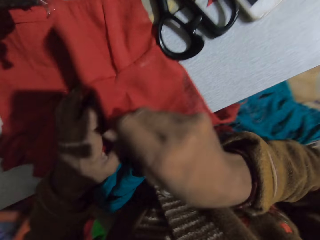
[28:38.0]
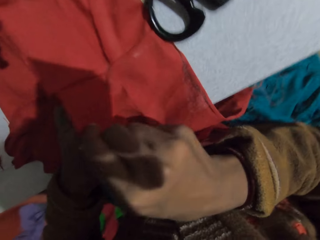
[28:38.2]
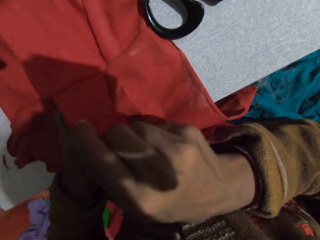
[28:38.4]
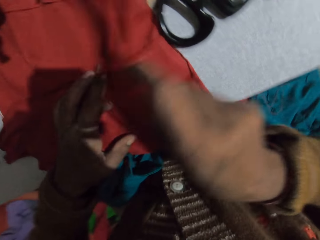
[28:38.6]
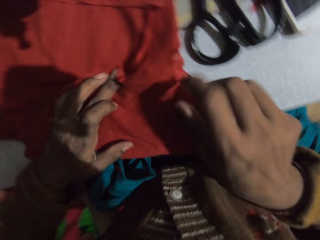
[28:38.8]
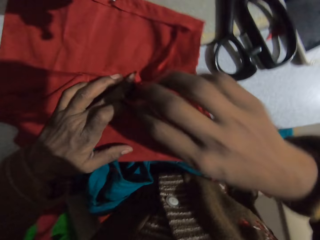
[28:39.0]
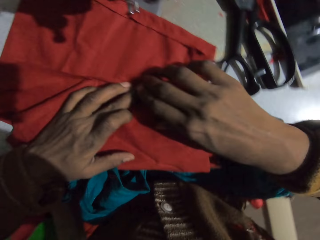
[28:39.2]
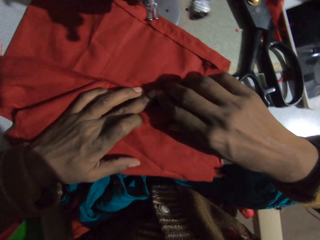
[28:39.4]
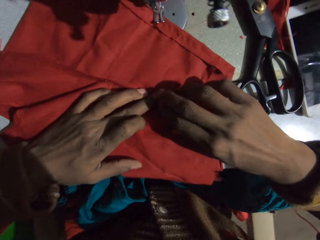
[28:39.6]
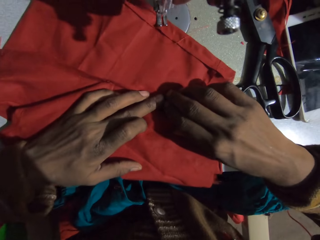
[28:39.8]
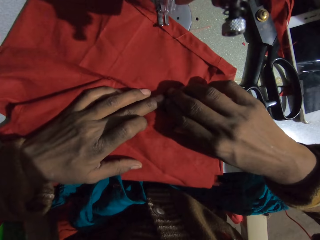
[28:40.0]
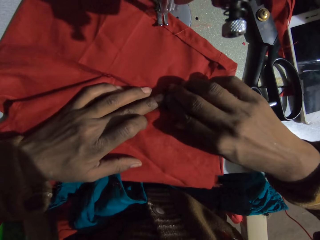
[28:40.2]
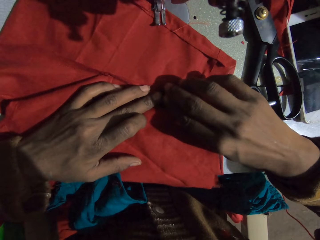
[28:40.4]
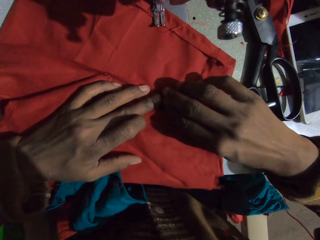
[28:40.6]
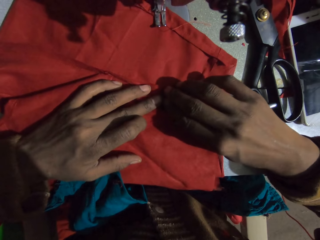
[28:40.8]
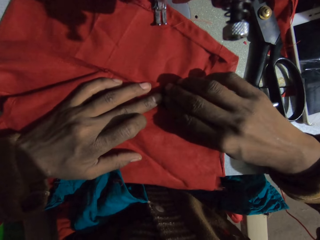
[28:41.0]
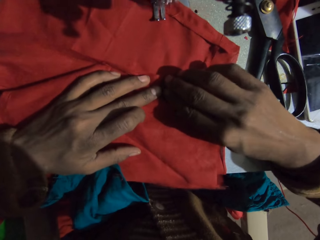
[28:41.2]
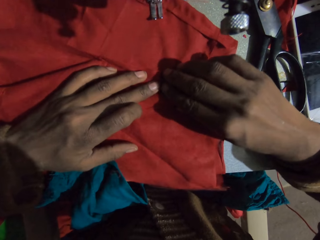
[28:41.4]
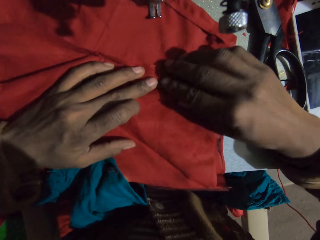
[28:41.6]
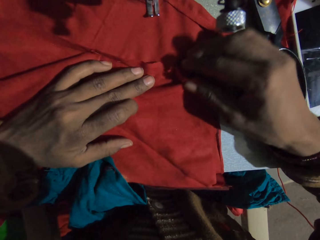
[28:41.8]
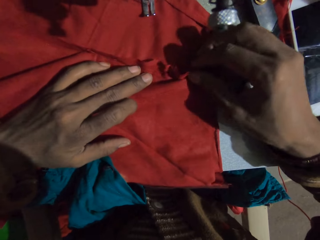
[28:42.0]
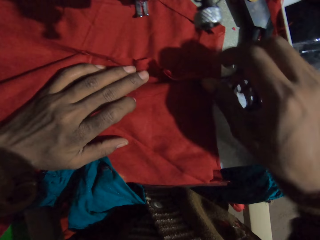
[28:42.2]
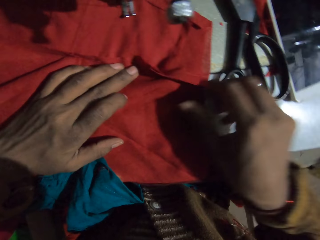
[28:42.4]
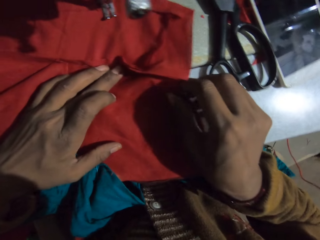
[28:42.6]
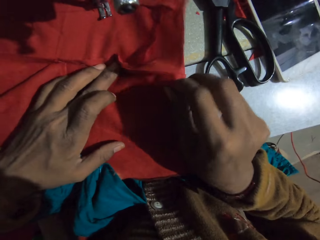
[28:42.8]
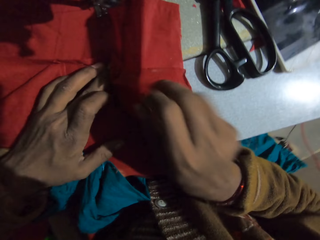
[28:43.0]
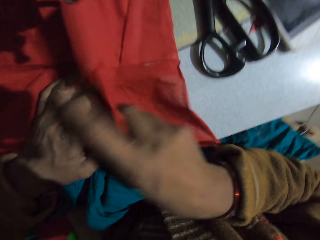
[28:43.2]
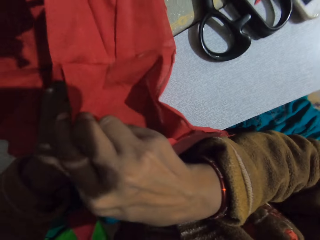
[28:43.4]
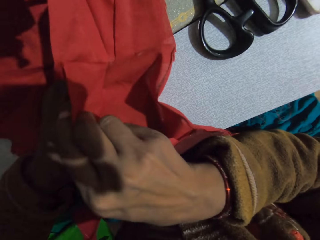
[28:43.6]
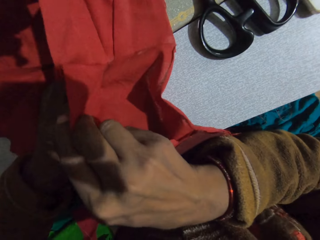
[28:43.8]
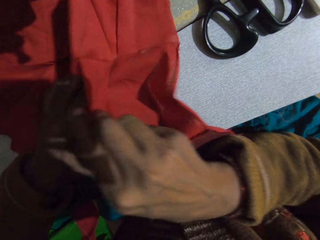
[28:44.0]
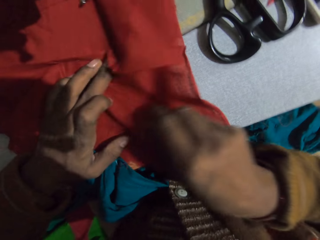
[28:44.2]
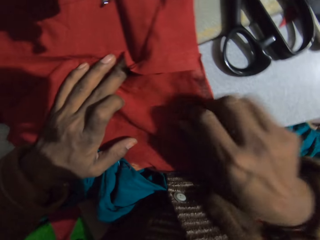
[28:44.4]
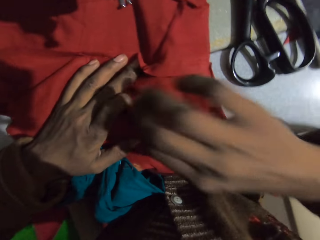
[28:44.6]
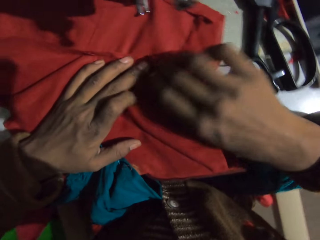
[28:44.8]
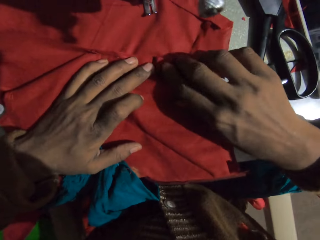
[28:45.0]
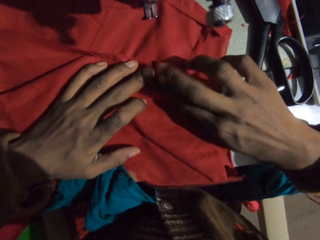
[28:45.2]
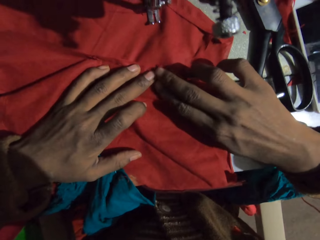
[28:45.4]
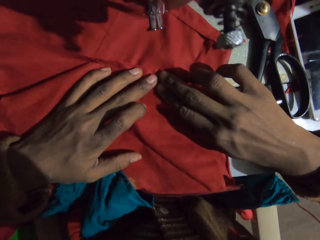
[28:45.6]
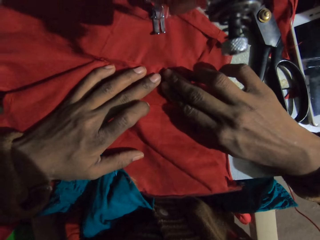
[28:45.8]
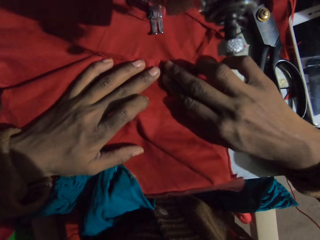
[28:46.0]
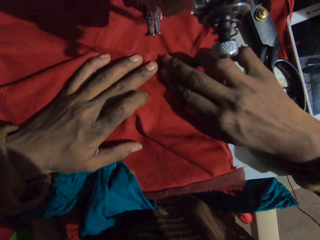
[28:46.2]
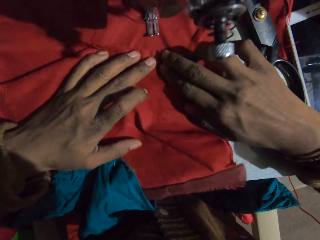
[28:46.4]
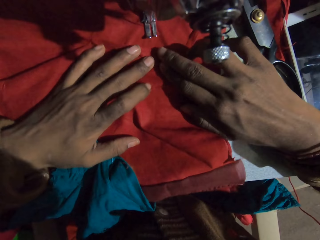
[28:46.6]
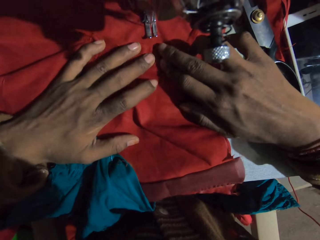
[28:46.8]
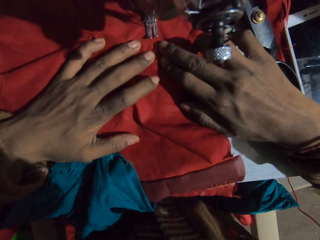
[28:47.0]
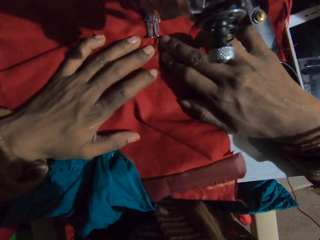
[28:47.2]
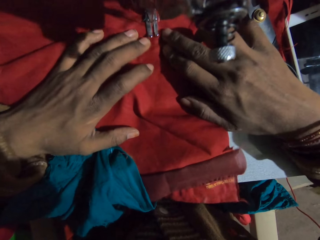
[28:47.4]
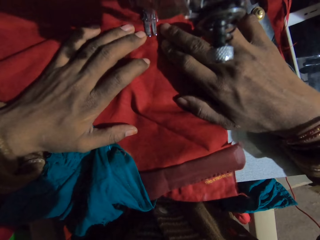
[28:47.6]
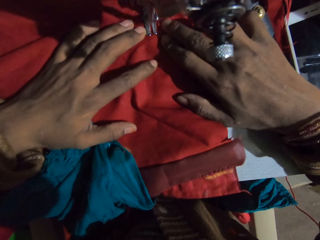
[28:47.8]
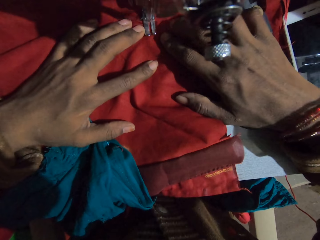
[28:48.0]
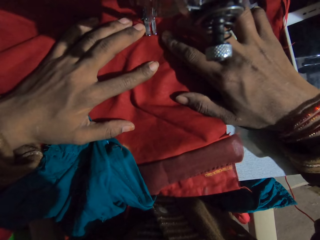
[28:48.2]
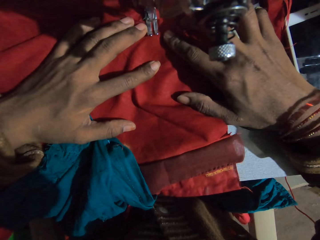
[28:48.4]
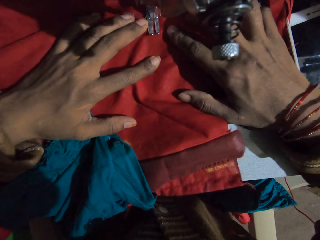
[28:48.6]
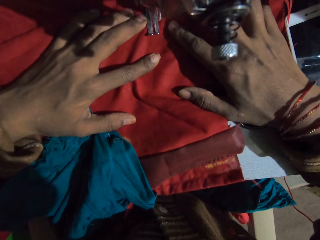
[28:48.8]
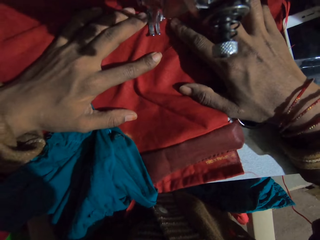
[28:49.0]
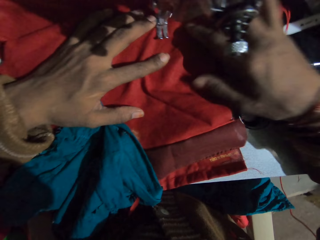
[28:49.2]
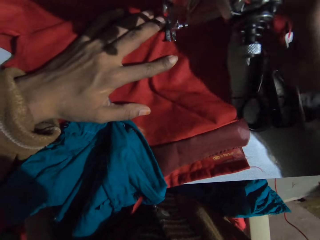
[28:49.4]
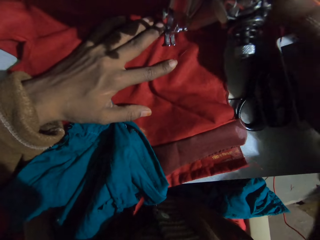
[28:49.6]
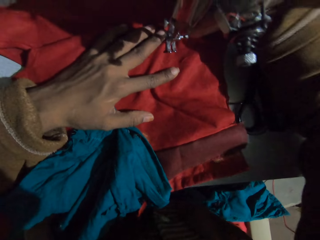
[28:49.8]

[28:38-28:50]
The camera wearer sews a cloth. They check the fabric. They sew.

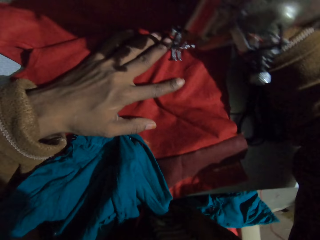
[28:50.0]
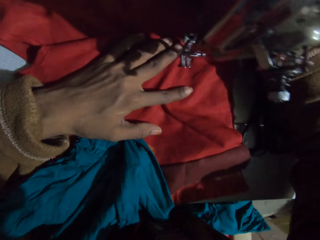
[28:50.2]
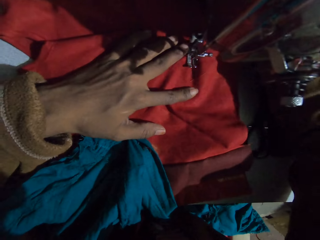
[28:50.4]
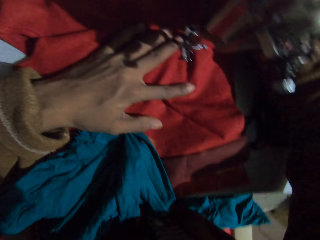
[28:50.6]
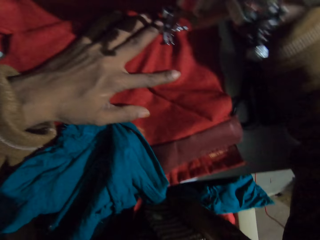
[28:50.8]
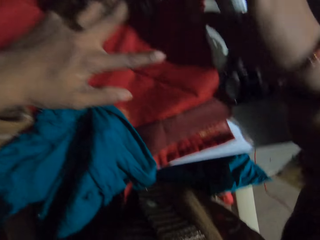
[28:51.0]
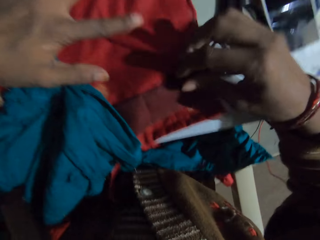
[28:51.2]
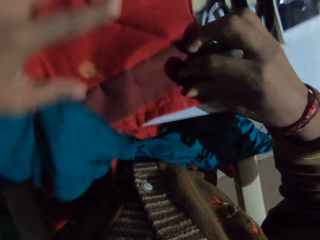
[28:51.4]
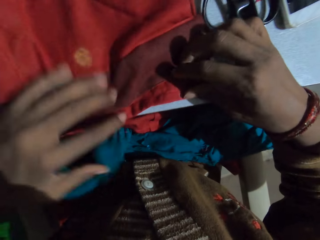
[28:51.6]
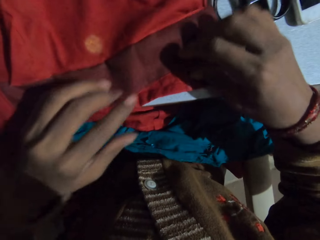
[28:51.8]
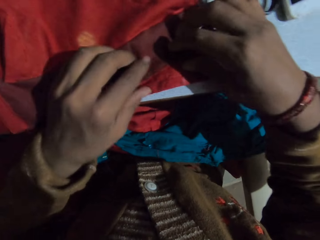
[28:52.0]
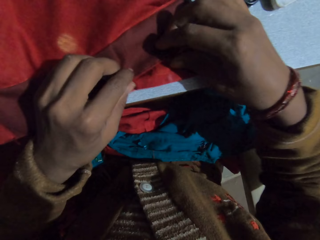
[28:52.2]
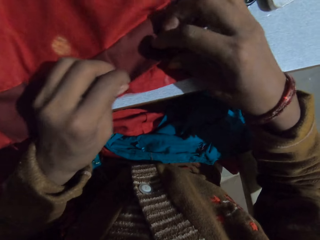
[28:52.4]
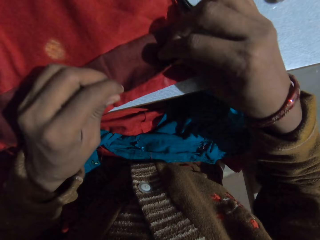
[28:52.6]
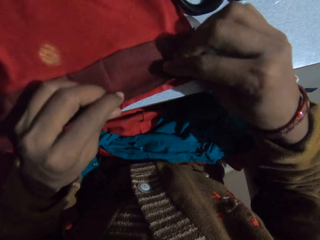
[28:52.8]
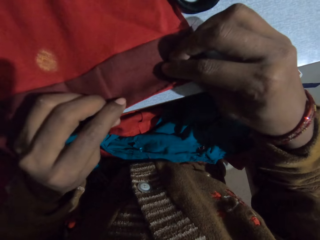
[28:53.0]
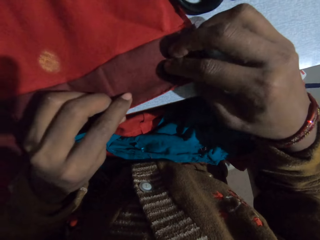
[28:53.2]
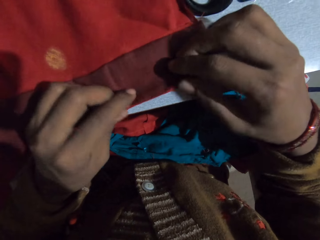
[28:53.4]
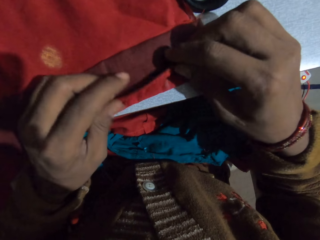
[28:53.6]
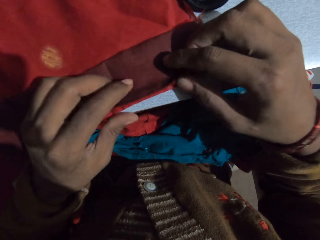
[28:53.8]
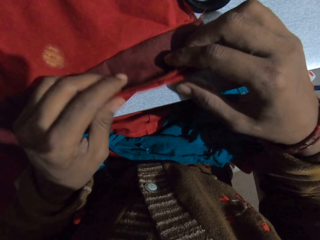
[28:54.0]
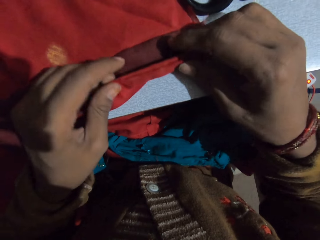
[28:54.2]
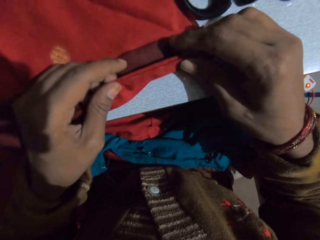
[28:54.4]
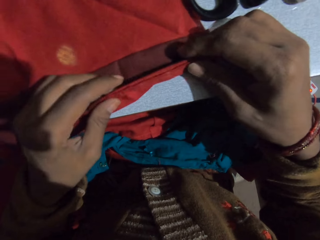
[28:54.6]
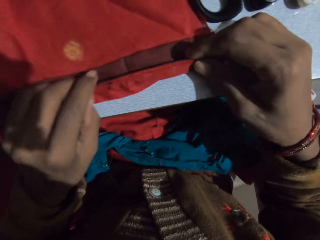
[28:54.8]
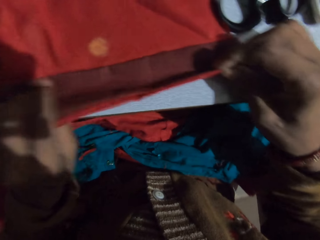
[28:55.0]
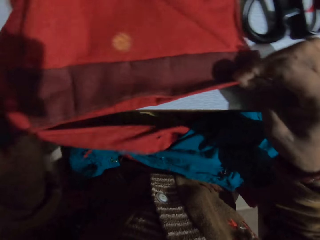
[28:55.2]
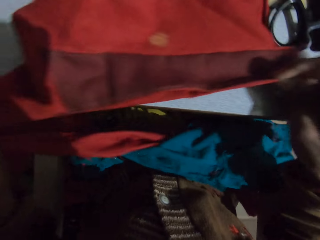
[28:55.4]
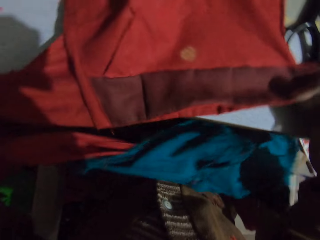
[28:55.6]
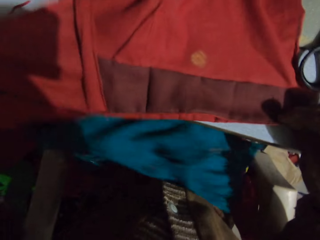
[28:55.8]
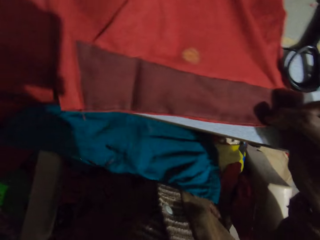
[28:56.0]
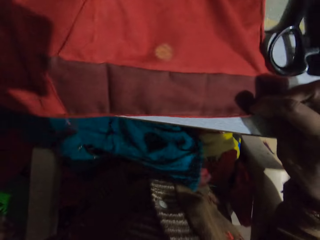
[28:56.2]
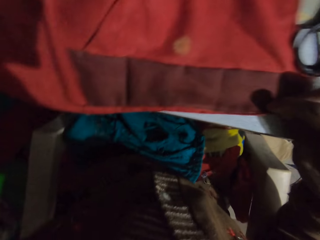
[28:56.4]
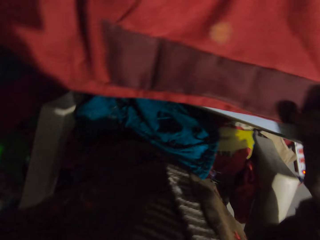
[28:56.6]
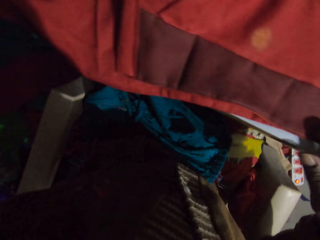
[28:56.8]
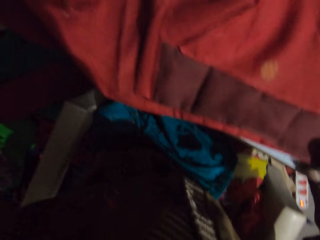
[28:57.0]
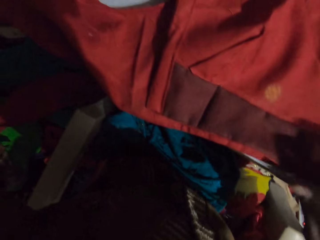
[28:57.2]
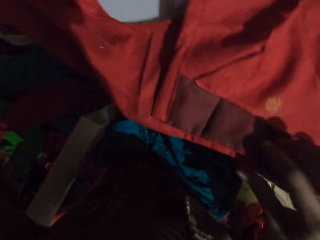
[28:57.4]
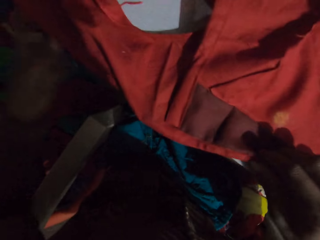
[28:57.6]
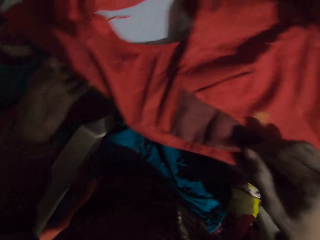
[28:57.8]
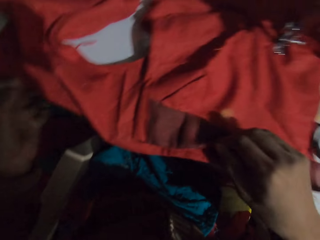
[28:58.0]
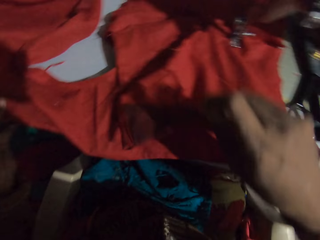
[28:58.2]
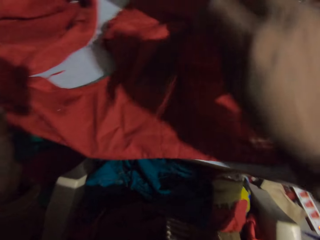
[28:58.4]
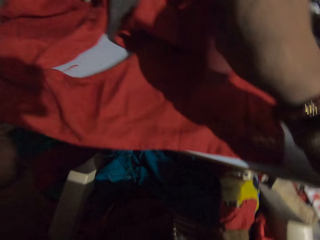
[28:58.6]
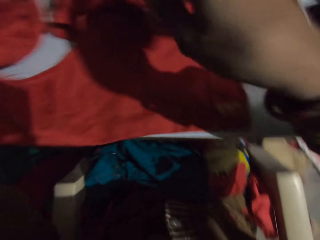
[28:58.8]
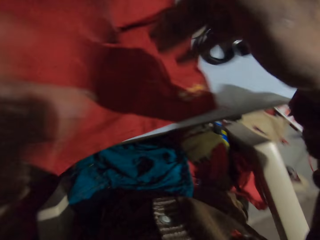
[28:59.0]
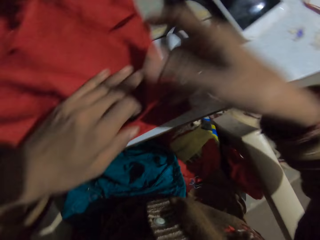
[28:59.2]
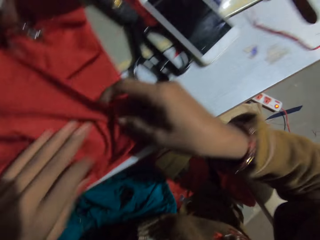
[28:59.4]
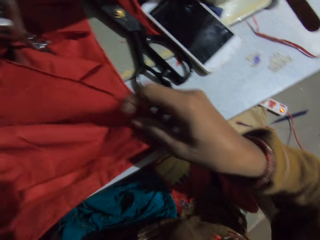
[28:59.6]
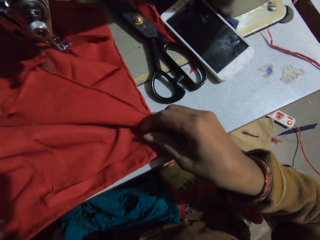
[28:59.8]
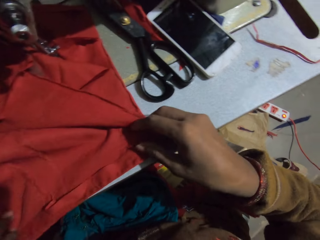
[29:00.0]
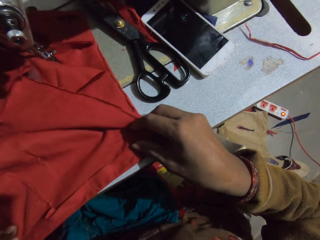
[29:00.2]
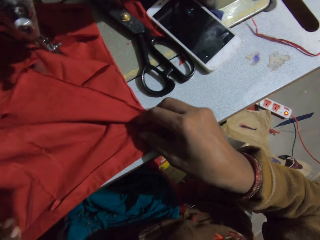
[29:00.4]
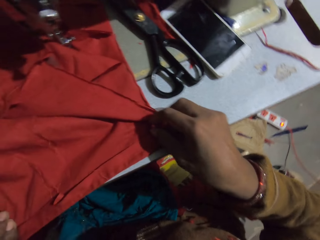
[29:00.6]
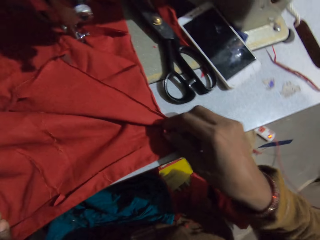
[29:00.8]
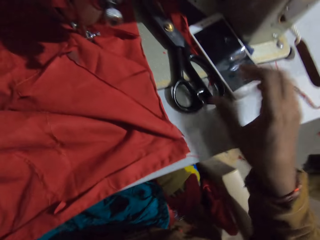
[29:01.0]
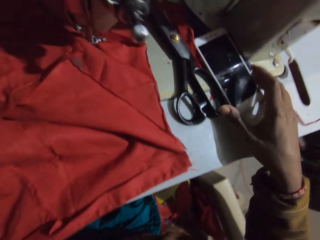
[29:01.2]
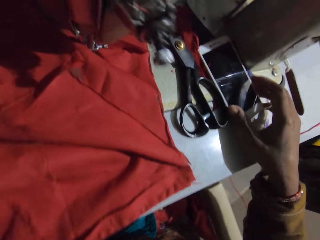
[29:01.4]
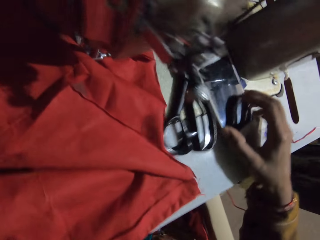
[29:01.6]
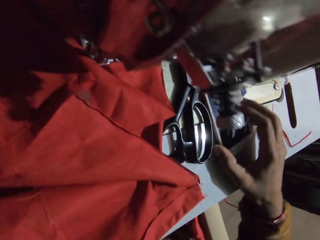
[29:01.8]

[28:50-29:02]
The camera wearer moves the cloth. They adjust the fabric. They hold the cloth.
